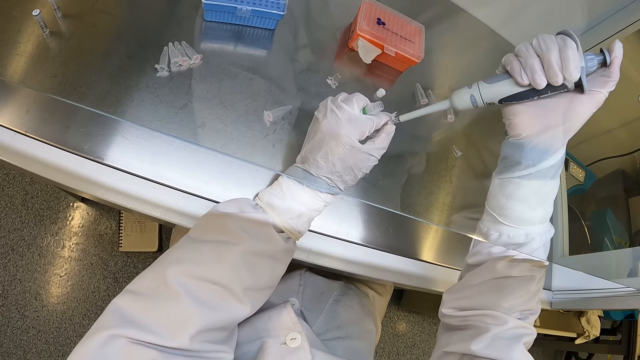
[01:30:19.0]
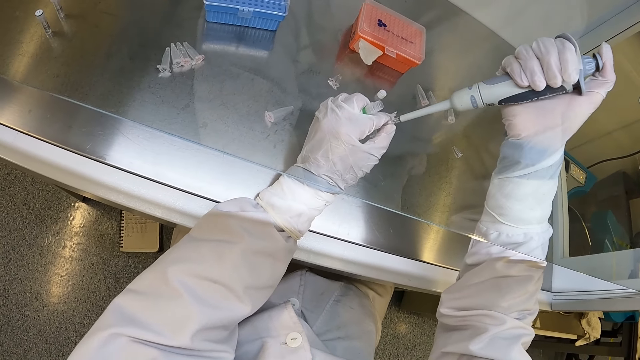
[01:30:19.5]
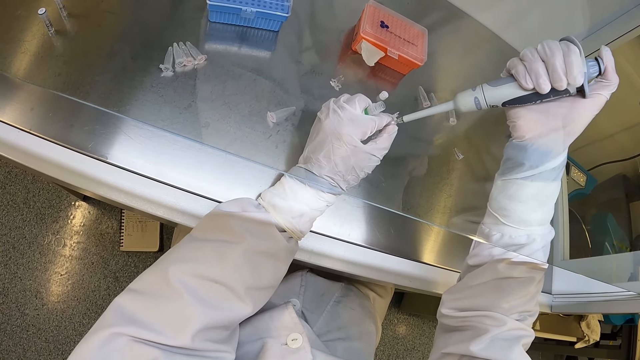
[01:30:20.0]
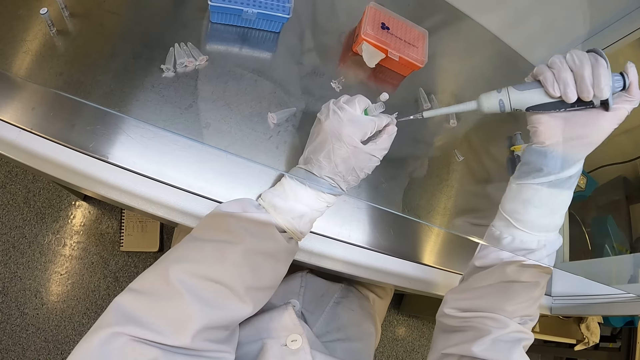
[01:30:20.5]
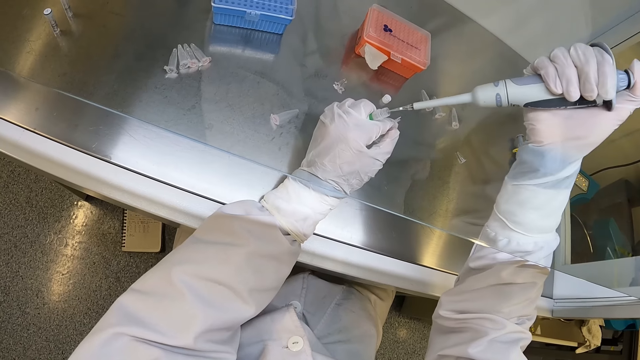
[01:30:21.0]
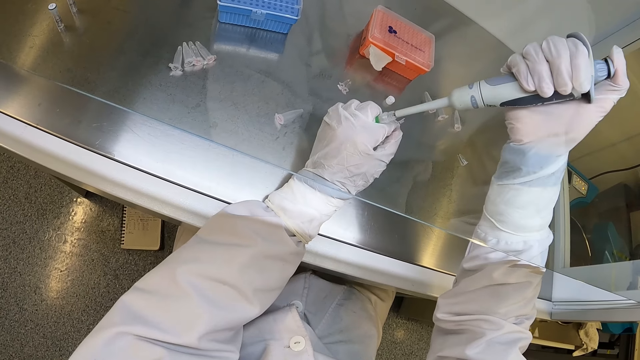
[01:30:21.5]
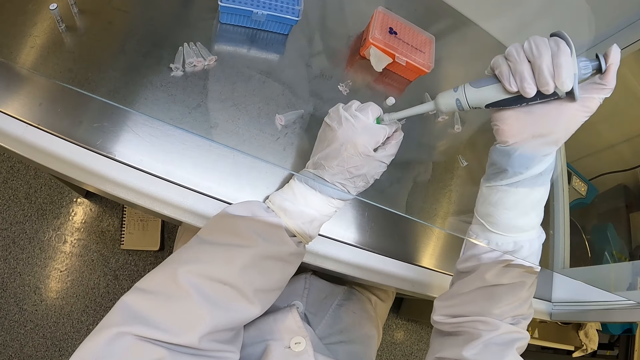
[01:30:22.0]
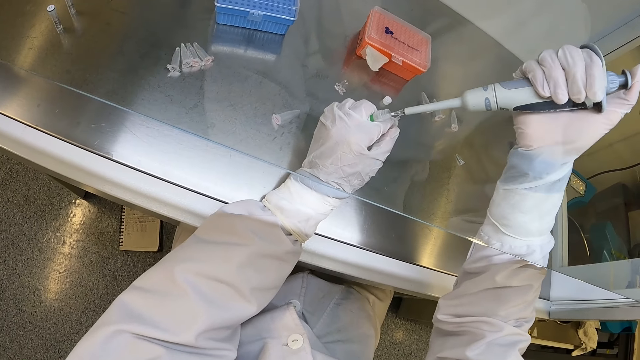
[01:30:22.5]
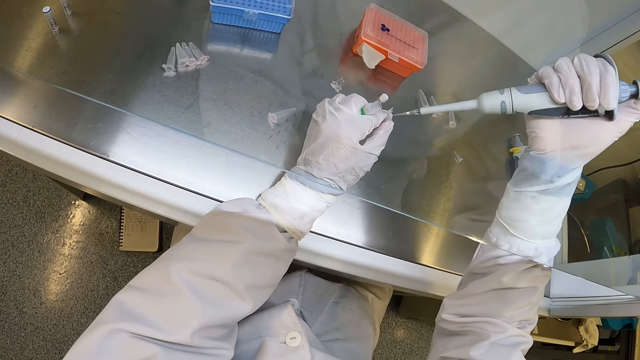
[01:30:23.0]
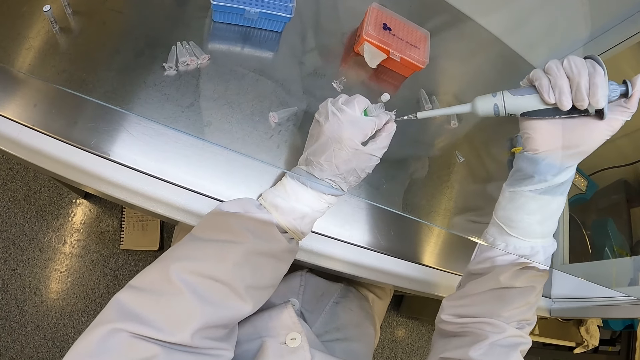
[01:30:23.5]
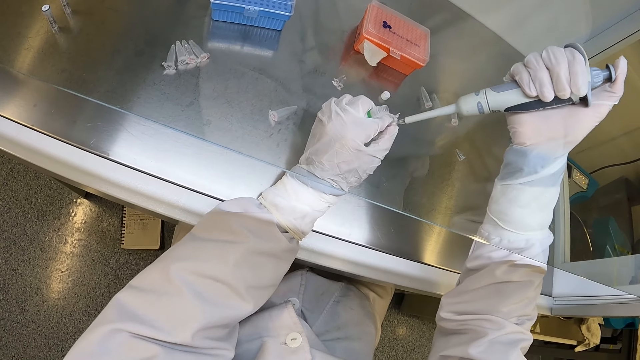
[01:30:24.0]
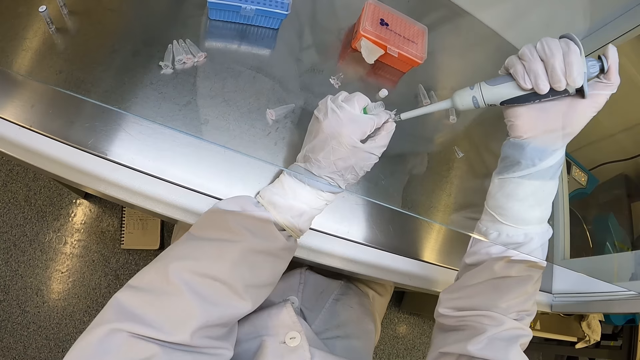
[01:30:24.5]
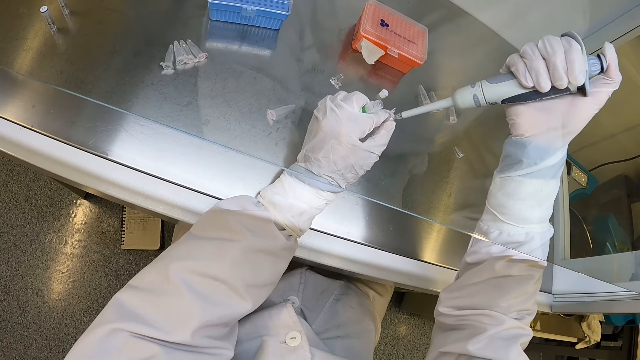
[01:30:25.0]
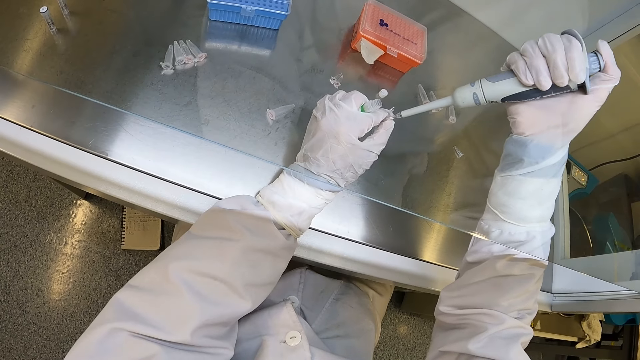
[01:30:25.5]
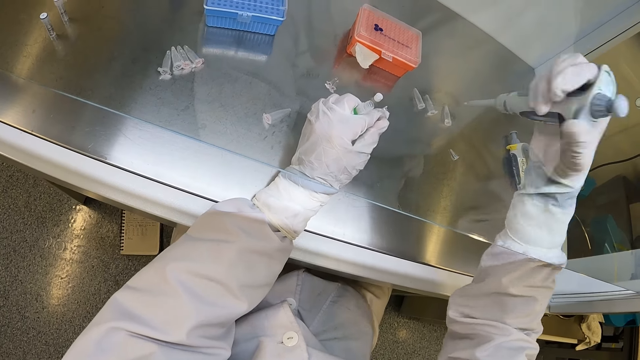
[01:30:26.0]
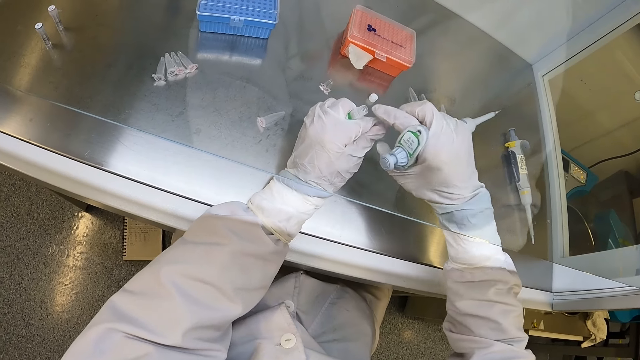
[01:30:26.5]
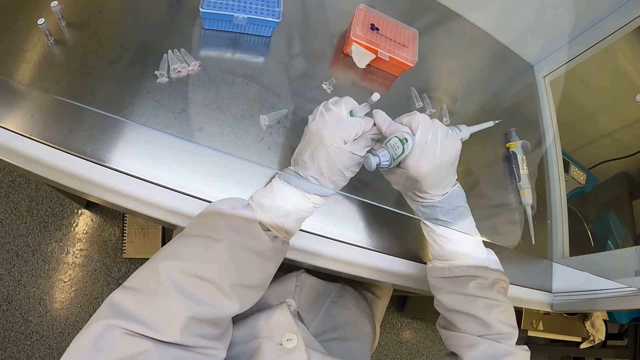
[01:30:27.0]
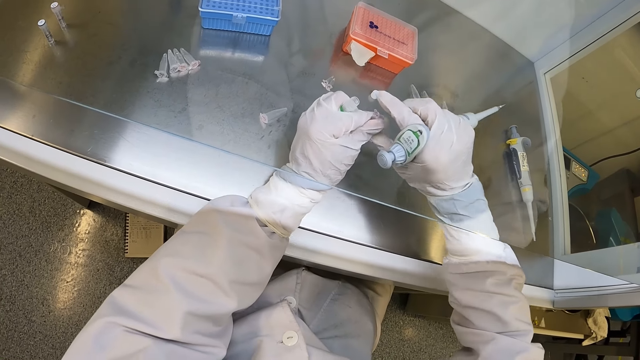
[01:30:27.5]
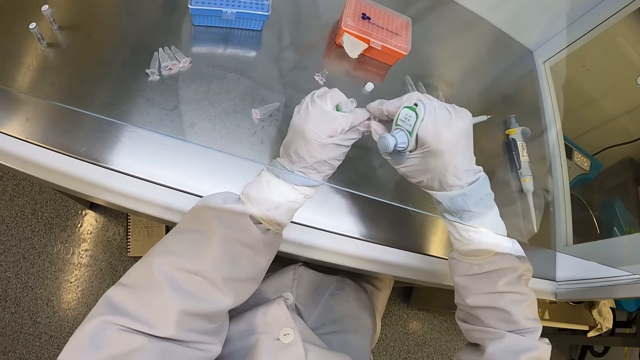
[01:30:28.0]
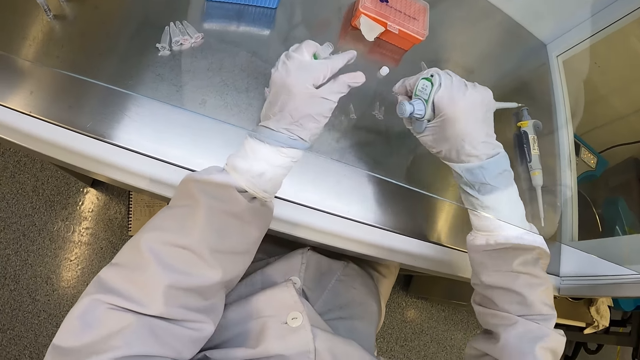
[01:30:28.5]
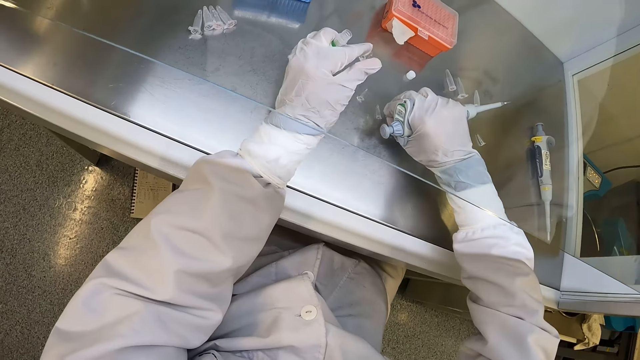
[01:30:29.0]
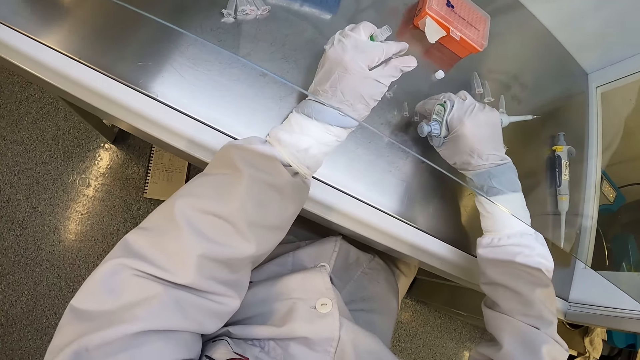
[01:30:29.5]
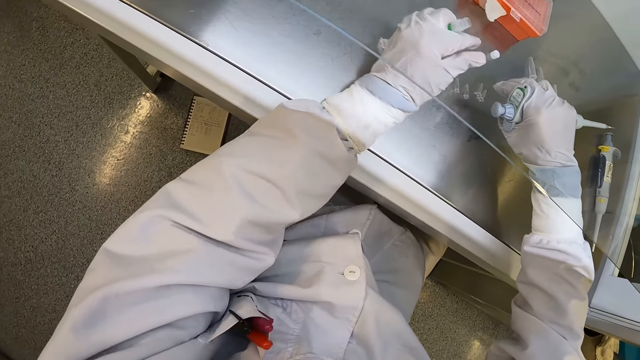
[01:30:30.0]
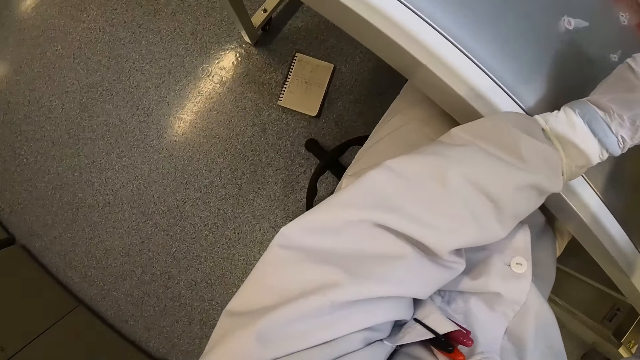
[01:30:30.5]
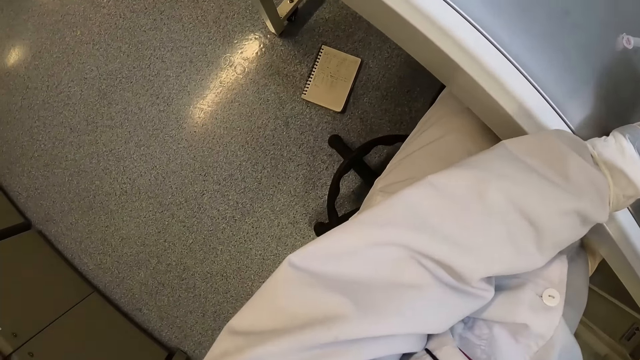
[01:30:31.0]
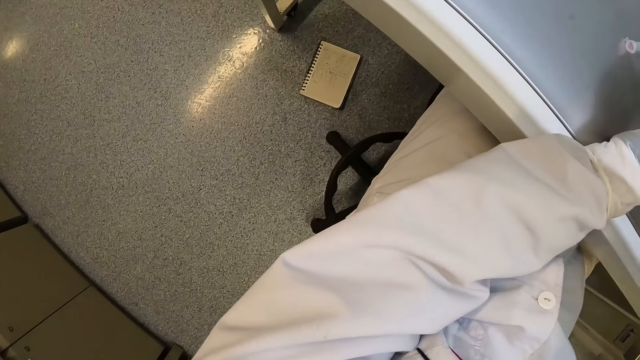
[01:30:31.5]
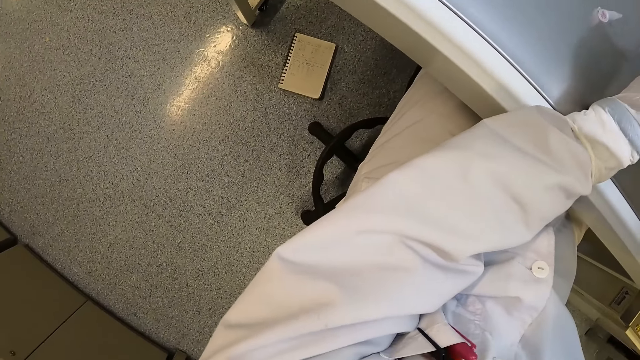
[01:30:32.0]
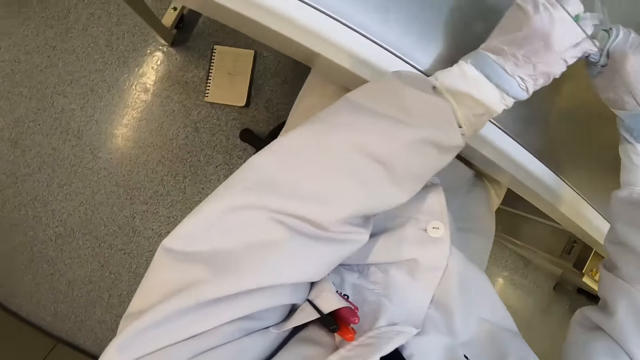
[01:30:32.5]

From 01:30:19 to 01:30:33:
The camera wearer presses the liquid out of the pipette with his right hand into the plastic container or microtube in his left hand. He holds the tube and holds the microtube. He inserts the pipette in his right hand into the small glass bottle in his left hand. He takes the liquid sample from the small glass bottle in his left hand with the pipette in his right hand. He removes the pipette in his right hand from the small glass bottle in his left hand. He holds the microtube and holds the tube. He presses the liquid out of the pipette with his right hand into the plastic container in his left hand. He closes the plastic container in his left hand with his right hand, holds the micropipette and holds the tube. He passes the plastic container from his left hand to his right hand. He drops the plastic container on the table with his right hand, holds the tube and holds the micropipette. He holds the micropipette again and holds the tube. He looks at the notebook on the floor.

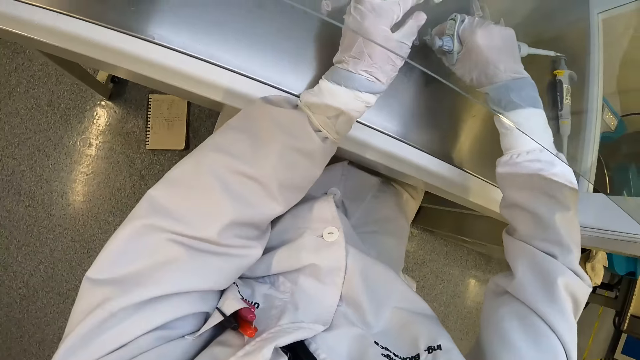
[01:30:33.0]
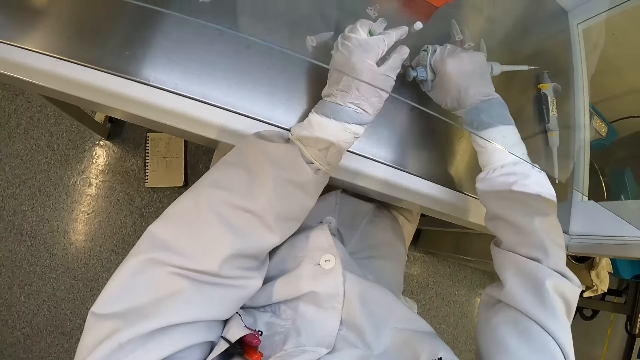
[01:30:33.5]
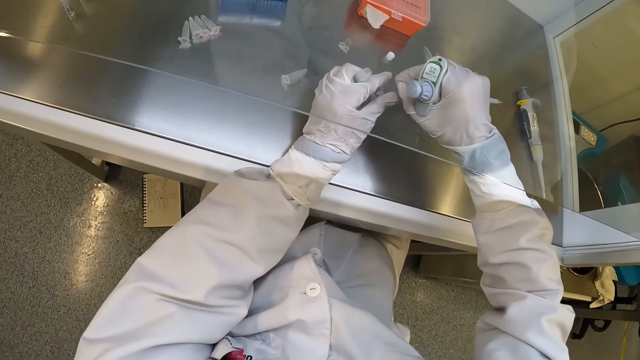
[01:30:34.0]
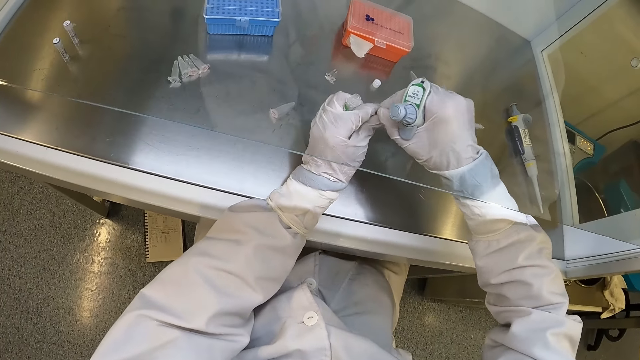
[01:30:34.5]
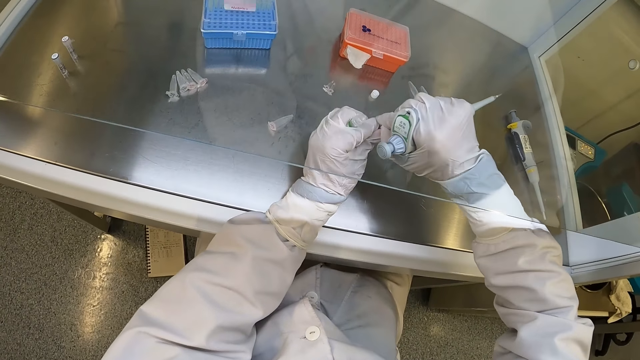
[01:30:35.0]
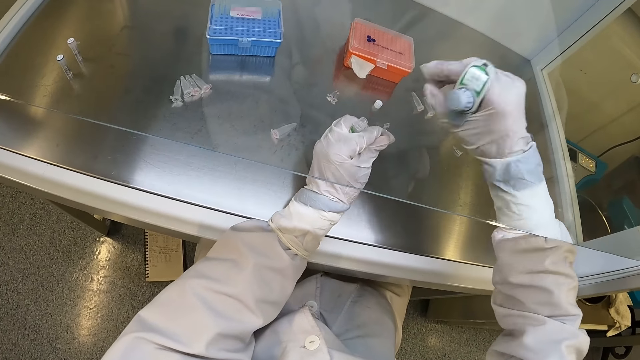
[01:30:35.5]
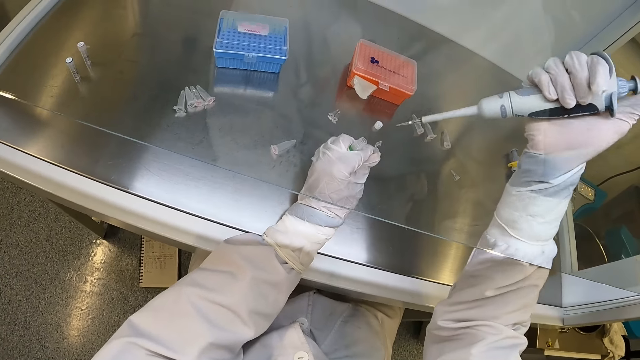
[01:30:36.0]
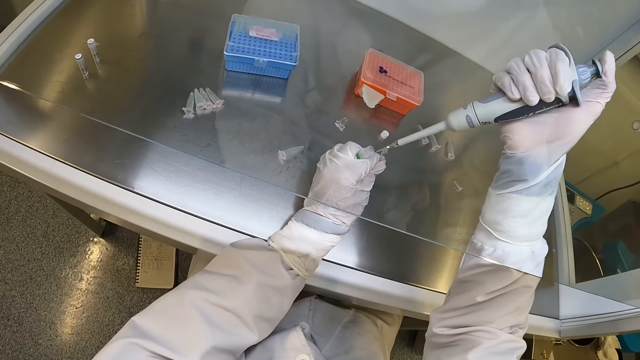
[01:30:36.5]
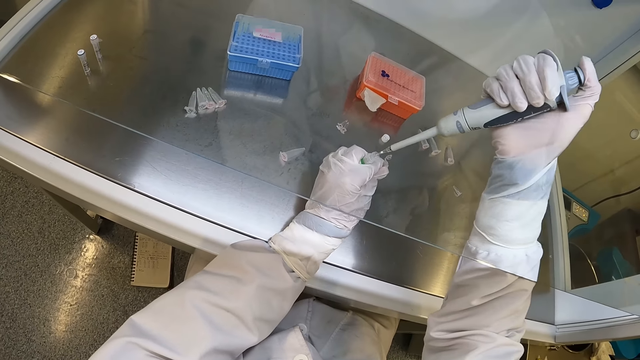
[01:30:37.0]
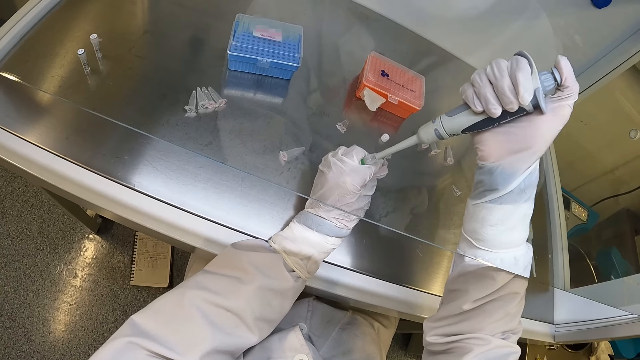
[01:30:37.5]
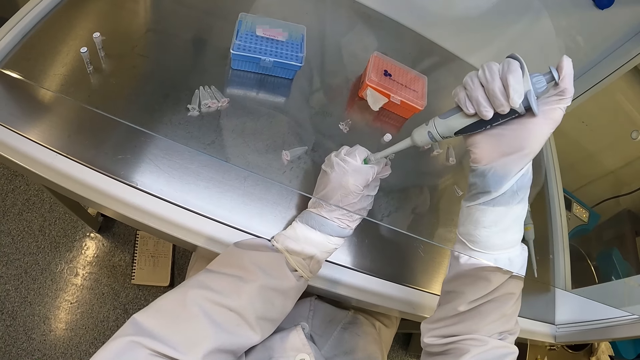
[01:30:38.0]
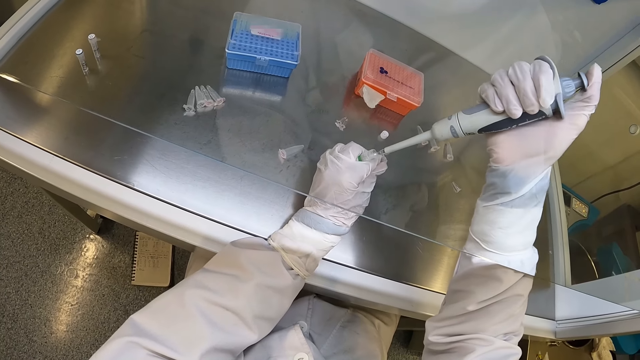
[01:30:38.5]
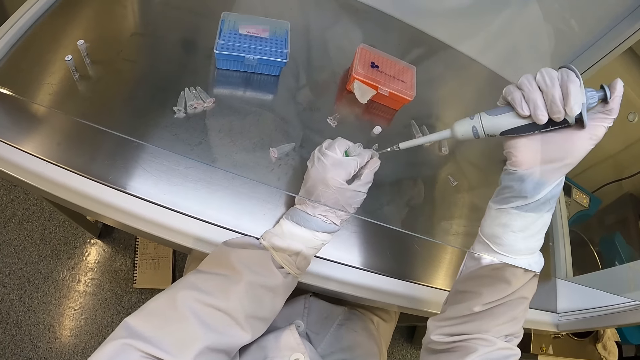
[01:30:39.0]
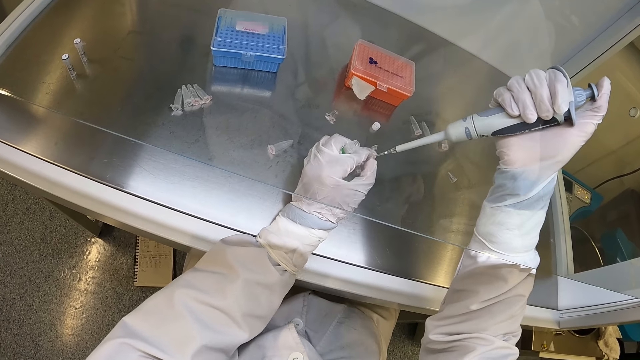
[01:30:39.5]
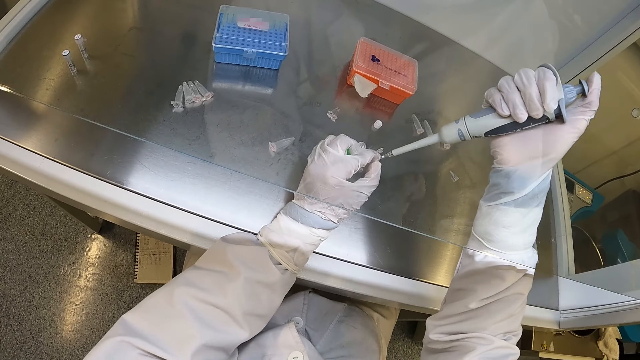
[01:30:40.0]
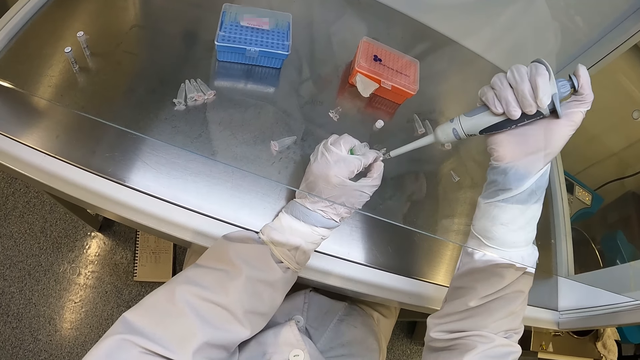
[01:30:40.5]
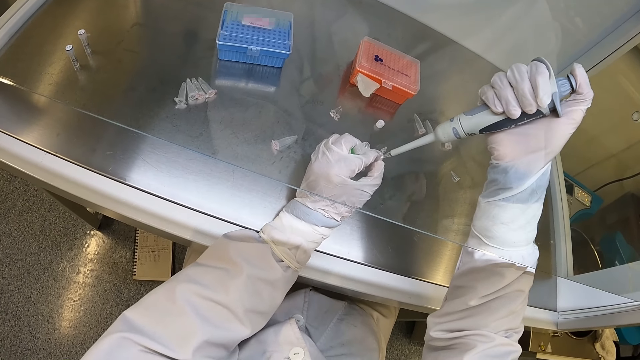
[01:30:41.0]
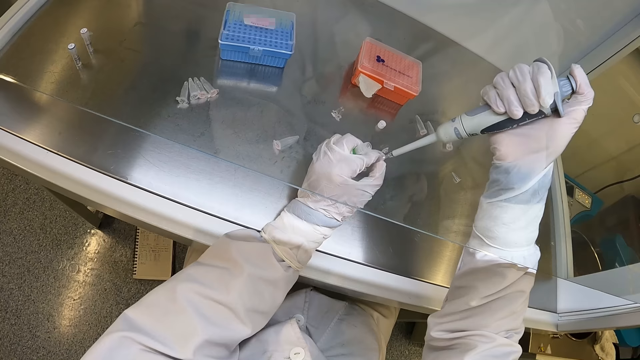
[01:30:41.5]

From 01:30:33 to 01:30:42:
The camera wearer picks up the plastic container or microtube from the table with his right hand. He holds the tube and holds the micropipette. He holds the plastic container with his hands. He holds the micropipette and holds the tube. He opens the plastic container in his left hand with his right hand. He holds the microtube and holds the tube. He inserts the pipette in his right hand into the small glass bottle in his left hand. He takes the liquid sample from the small glass bottle in his left hand with the pipette in his right hand. He removes the pipette in his right hand from the small glass bottle in his left hand. He holds the microtube and holds the tube. He presses the liquid out of the pipette with his right hand into the plastic container in his left hand.
